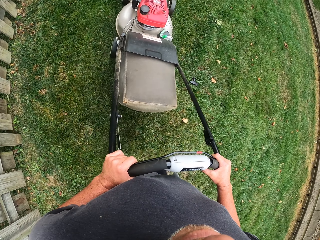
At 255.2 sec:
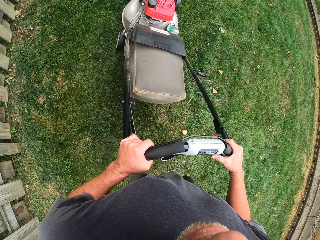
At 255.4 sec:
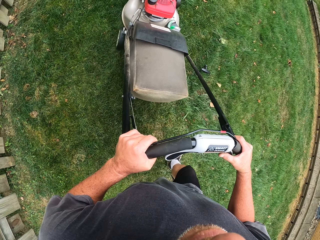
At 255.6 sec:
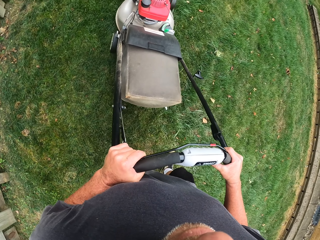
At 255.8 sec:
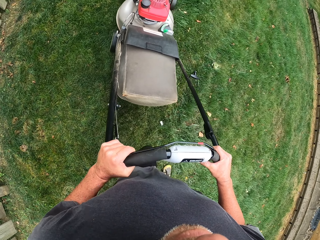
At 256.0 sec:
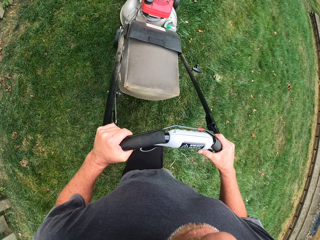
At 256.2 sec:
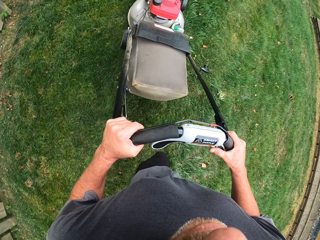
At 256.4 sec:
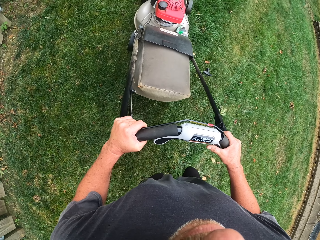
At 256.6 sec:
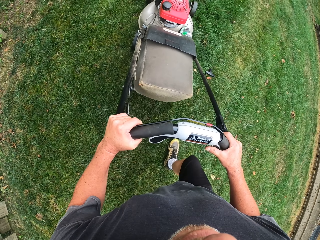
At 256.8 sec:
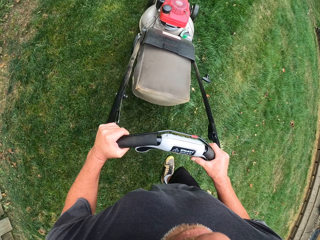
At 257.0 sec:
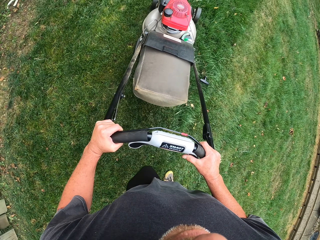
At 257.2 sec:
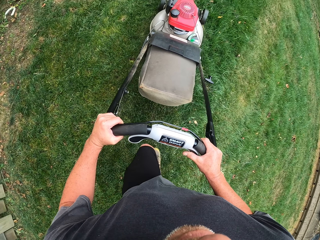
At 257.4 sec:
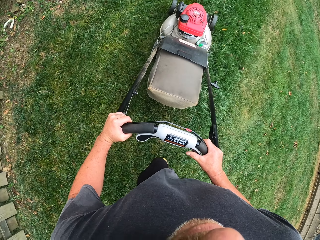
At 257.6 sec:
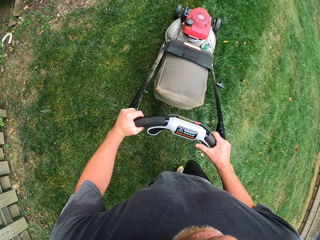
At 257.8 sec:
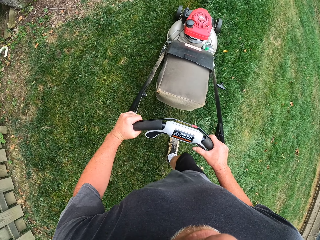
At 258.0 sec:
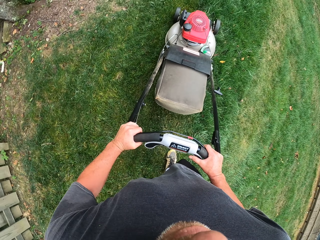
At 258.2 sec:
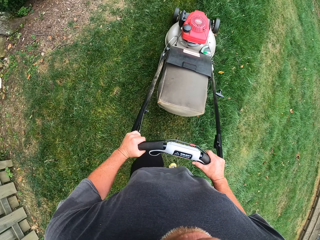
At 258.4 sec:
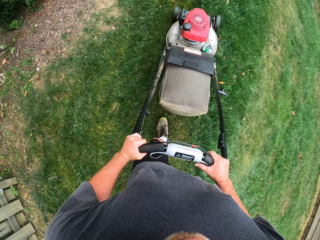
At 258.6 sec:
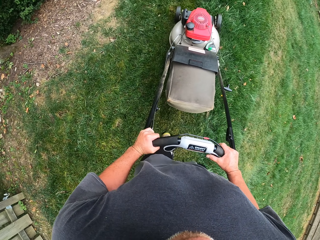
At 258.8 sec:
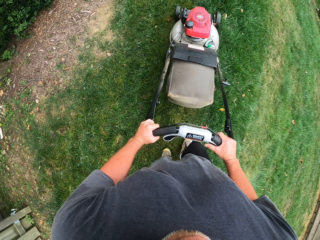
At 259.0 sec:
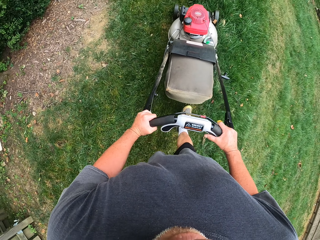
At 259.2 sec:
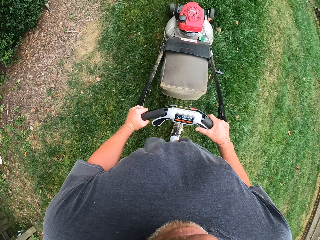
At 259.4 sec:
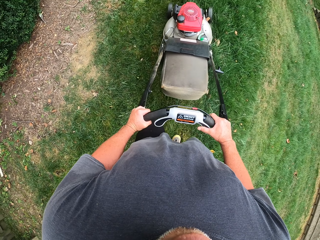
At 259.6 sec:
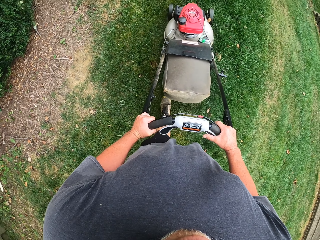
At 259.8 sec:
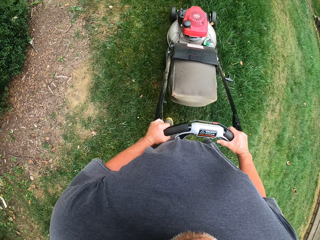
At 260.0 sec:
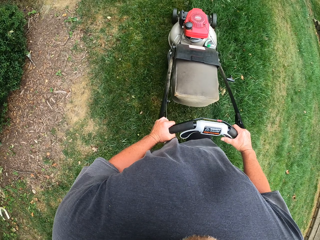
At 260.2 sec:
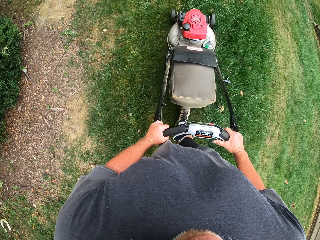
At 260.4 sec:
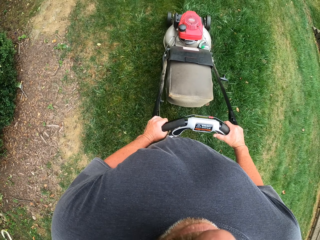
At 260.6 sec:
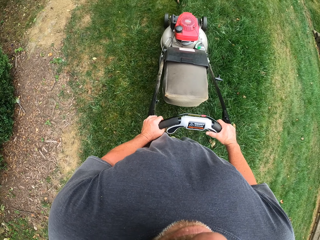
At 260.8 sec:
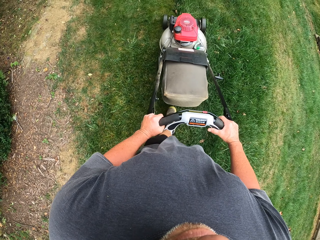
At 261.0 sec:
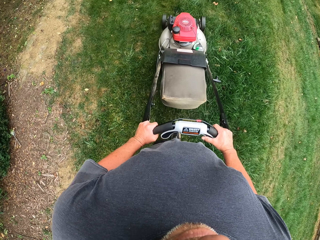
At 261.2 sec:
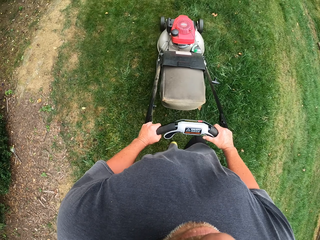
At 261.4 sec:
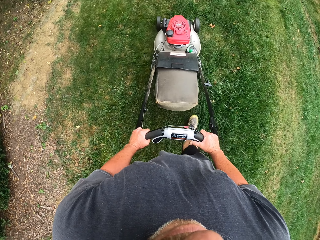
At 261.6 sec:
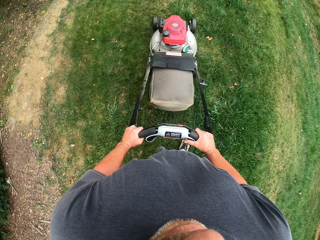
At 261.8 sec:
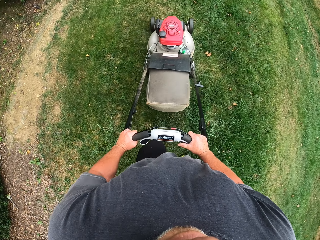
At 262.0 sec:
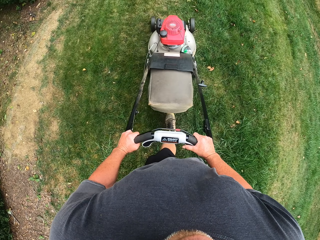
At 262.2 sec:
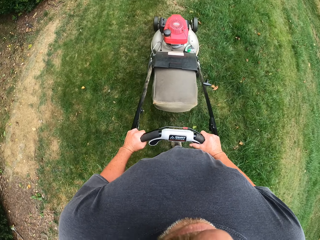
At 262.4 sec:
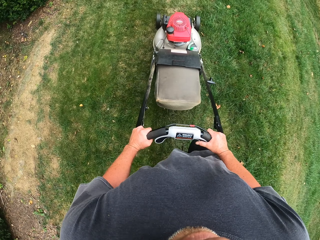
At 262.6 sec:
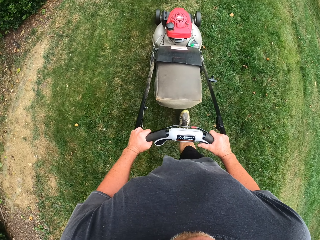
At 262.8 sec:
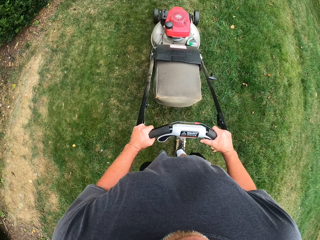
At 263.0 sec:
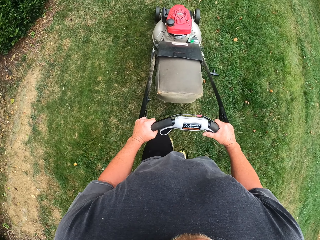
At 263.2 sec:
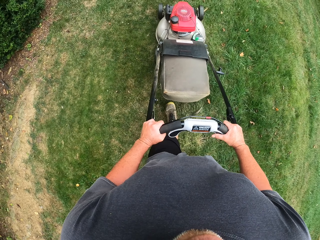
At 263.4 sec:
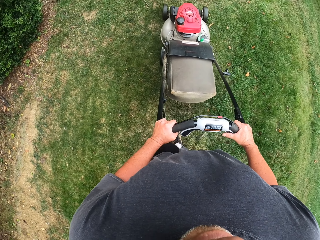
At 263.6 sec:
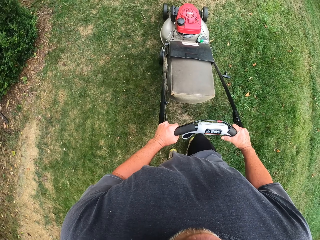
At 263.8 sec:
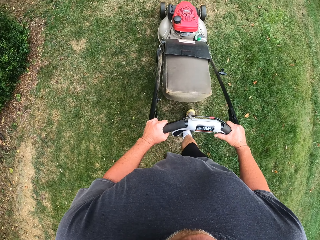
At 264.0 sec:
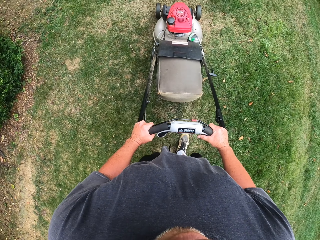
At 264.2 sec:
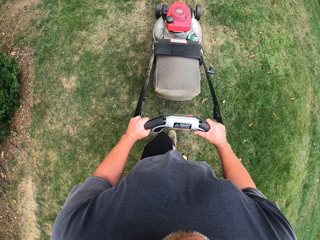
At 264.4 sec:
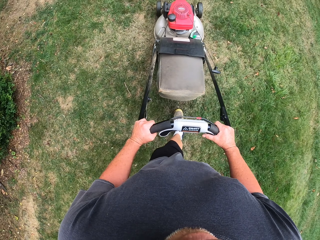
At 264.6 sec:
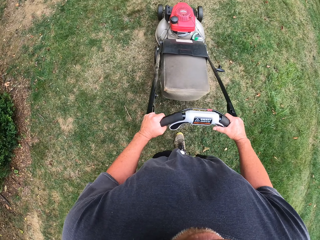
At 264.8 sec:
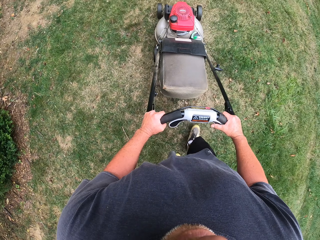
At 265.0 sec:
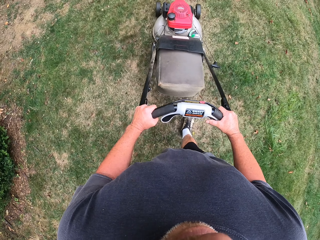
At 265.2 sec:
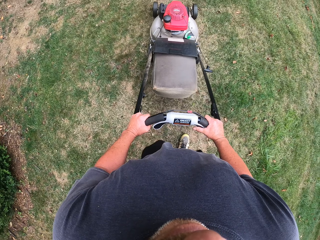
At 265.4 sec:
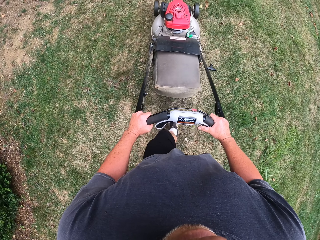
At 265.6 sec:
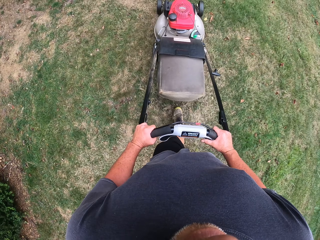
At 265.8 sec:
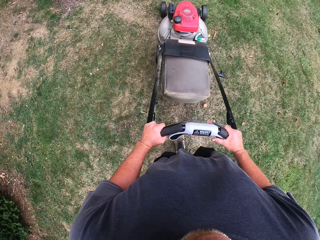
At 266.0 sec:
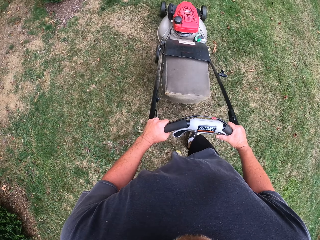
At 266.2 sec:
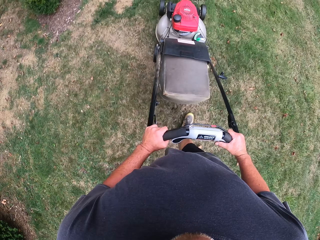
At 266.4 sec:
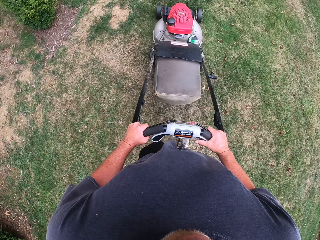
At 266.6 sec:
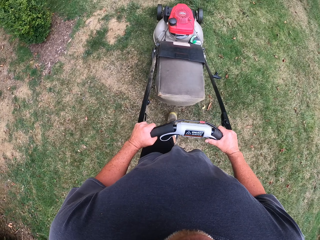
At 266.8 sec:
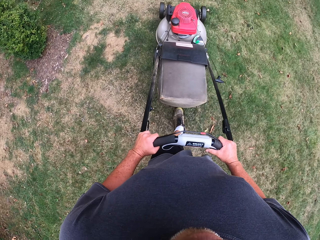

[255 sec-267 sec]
The camera wearer pushes the lawn mower forward.

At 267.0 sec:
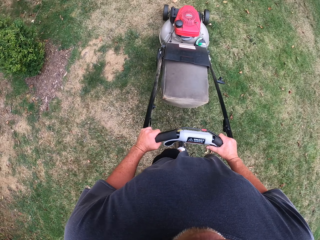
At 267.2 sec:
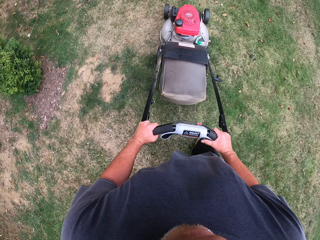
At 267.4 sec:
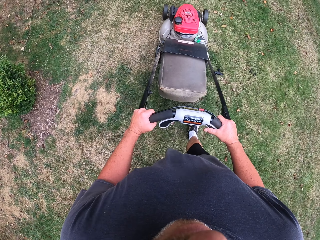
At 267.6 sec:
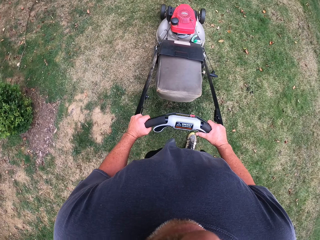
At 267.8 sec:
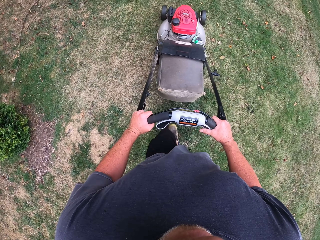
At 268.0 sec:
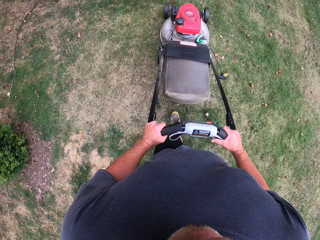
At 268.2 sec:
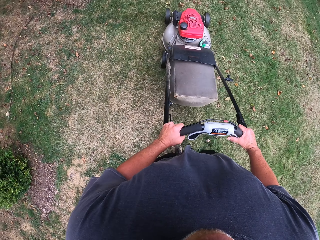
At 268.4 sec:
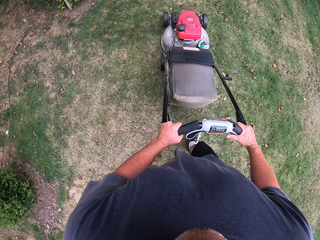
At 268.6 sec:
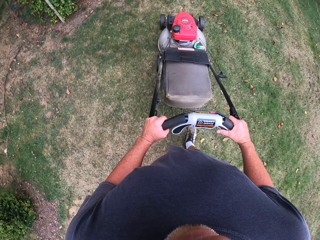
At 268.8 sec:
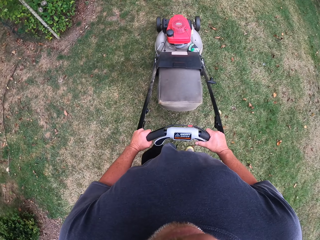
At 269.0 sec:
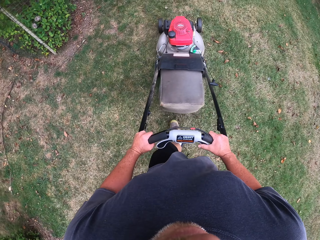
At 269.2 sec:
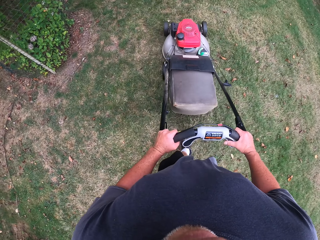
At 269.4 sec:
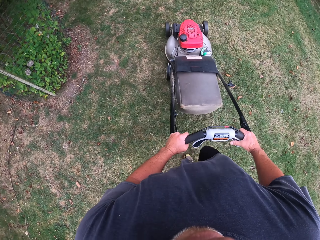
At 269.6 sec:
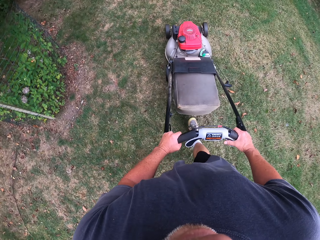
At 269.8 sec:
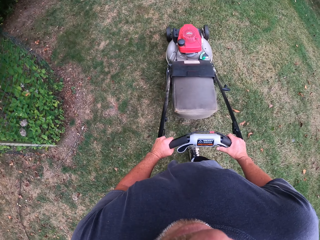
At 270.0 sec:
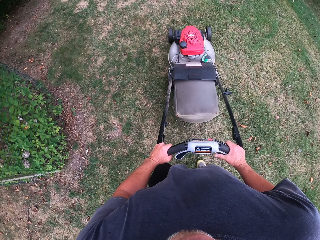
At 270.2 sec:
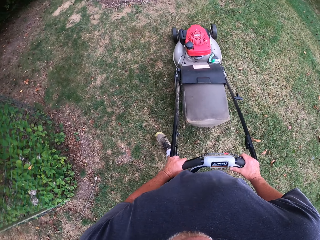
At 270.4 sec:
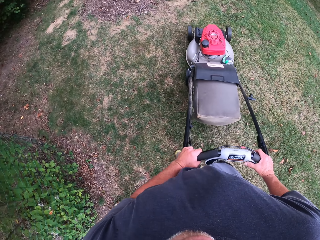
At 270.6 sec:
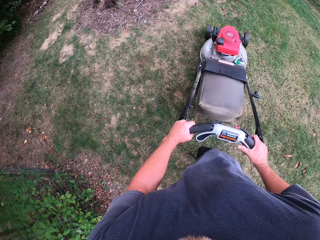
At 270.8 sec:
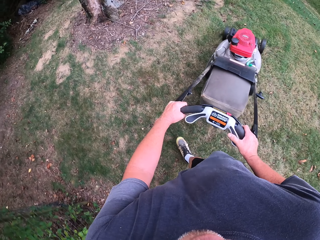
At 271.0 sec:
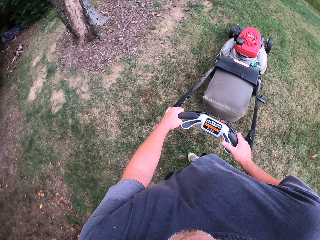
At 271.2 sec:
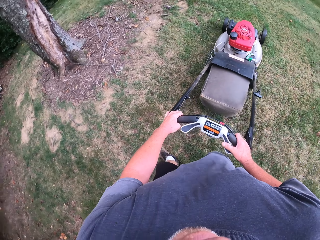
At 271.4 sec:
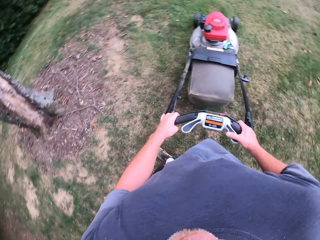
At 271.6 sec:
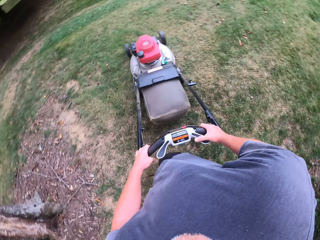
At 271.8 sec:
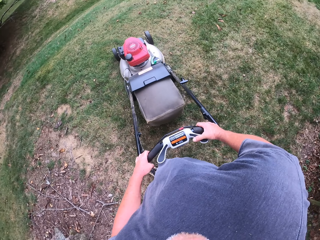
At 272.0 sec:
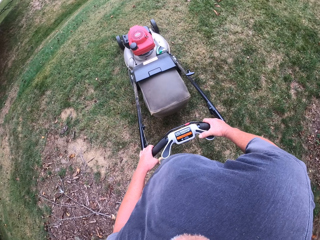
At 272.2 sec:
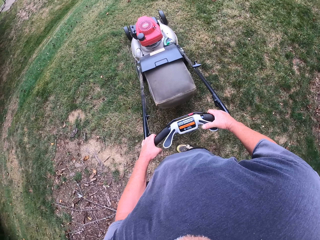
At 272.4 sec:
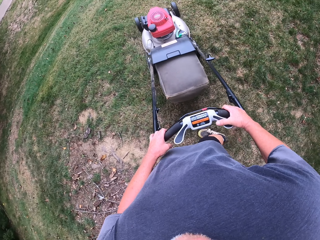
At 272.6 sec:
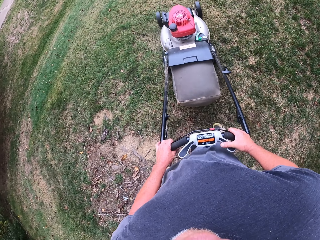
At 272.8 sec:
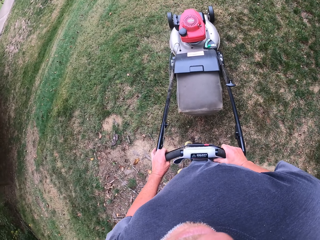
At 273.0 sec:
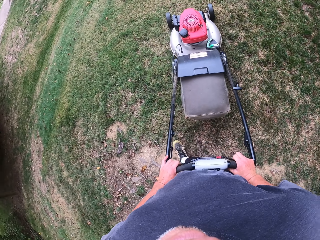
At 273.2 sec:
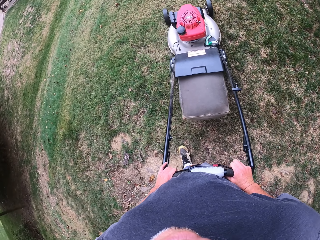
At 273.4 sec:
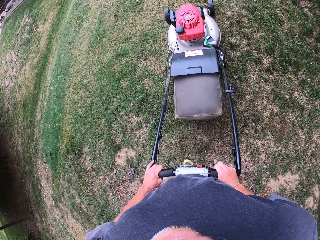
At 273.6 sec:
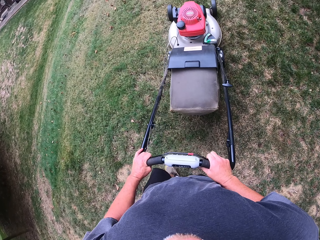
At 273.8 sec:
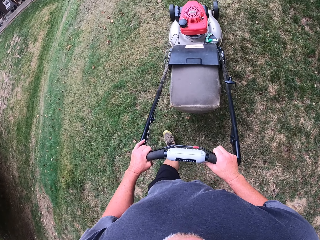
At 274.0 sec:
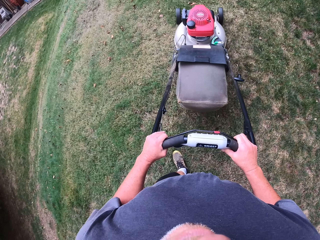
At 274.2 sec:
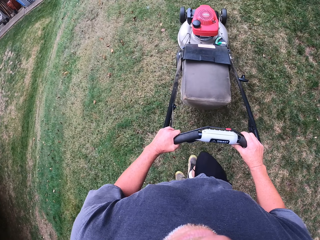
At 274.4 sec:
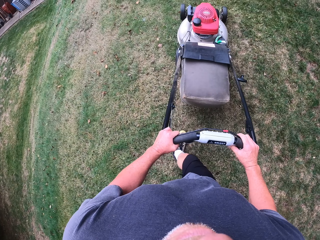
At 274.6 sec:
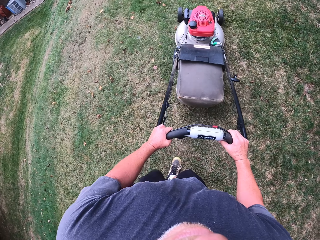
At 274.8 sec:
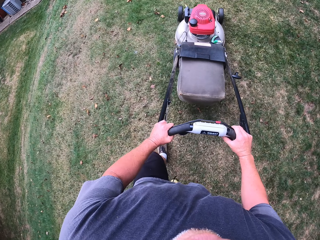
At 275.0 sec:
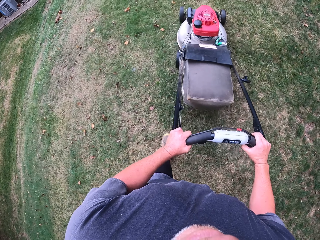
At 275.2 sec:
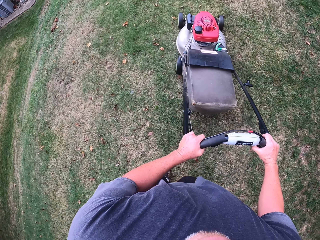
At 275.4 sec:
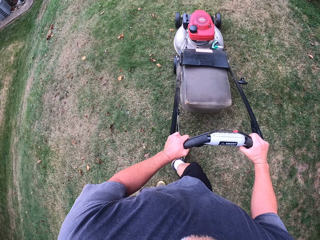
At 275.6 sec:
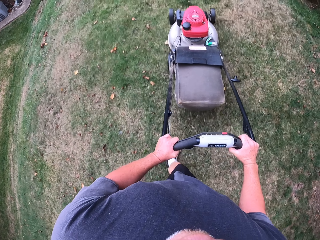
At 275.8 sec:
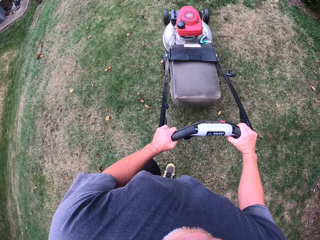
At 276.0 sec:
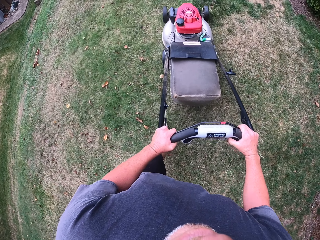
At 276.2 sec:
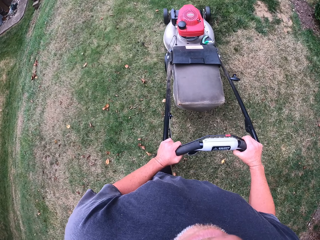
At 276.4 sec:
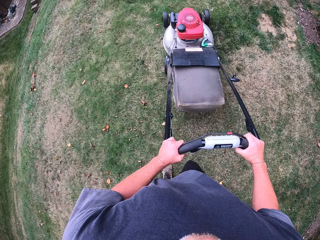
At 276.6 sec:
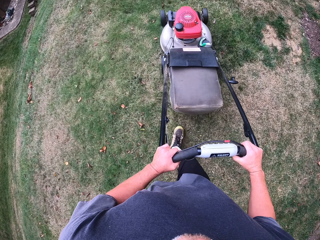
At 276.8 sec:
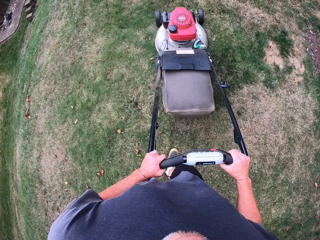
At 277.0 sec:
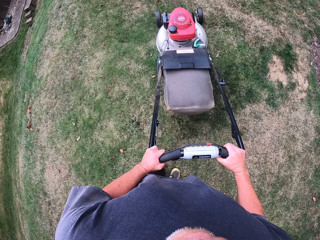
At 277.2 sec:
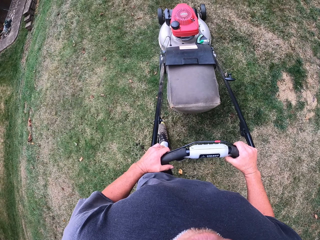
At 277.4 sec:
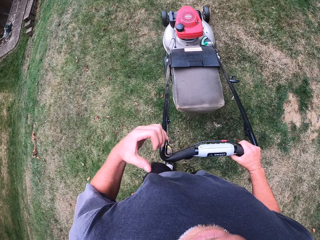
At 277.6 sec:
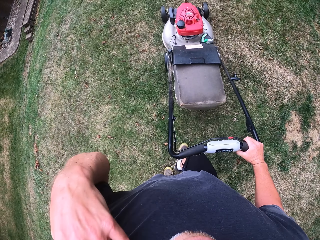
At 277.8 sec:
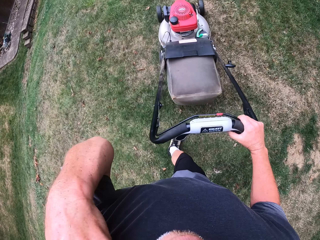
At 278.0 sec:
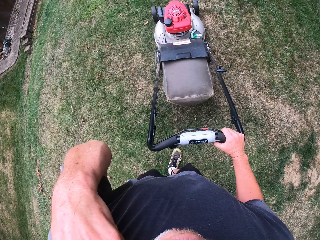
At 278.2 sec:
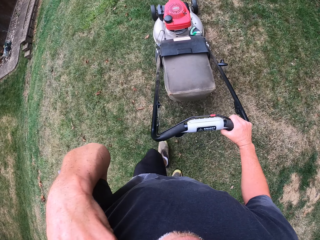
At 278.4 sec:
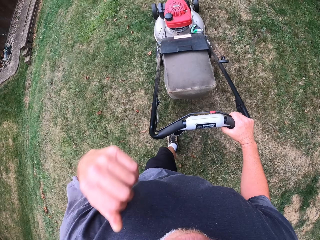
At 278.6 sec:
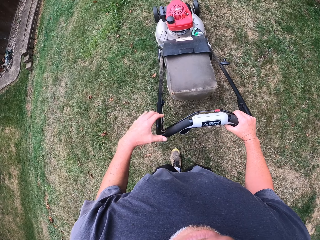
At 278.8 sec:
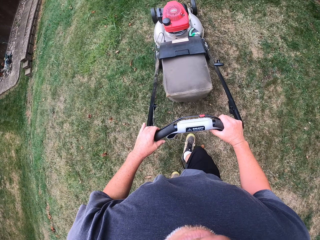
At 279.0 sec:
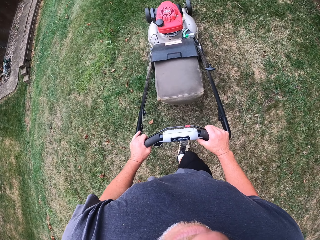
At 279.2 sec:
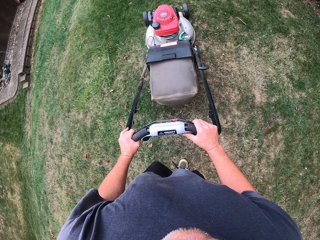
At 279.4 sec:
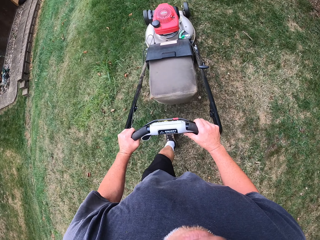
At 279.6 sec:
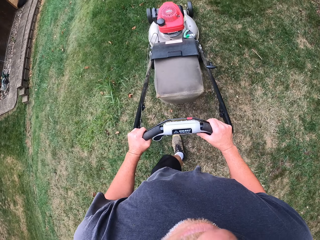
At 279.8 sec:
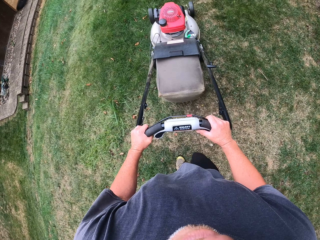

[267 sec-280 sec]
The camera wearer turns the lawn mower right. They push the lawn mower forward.
